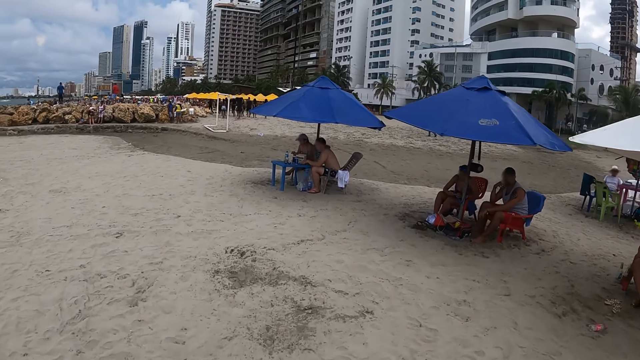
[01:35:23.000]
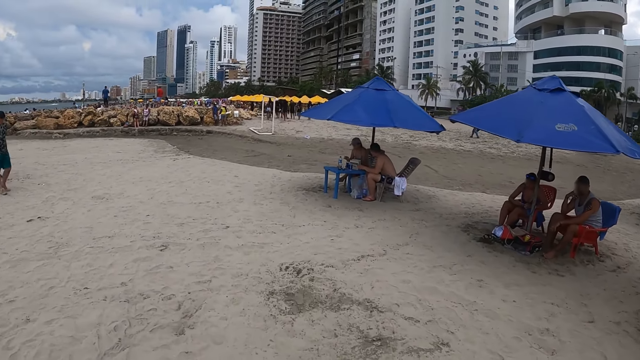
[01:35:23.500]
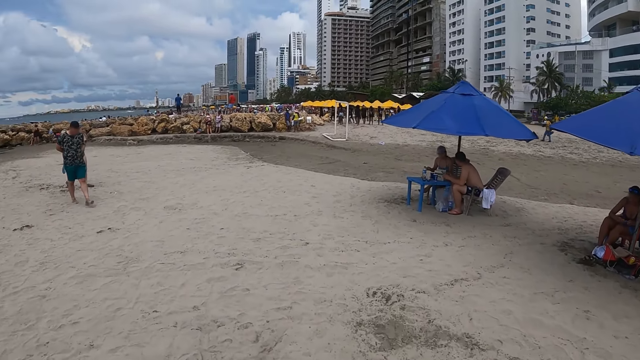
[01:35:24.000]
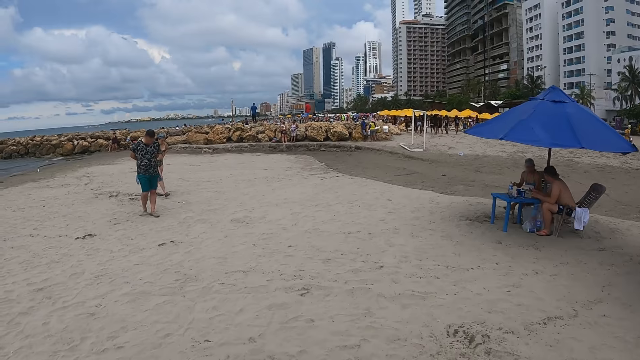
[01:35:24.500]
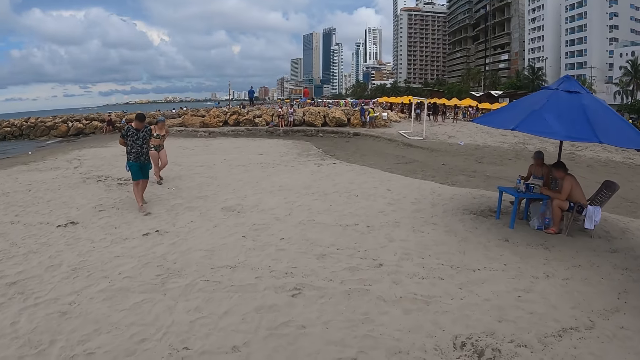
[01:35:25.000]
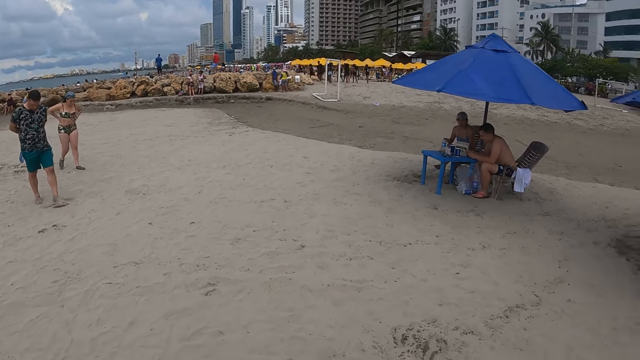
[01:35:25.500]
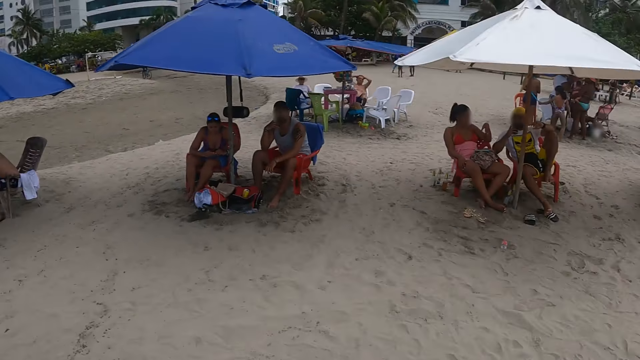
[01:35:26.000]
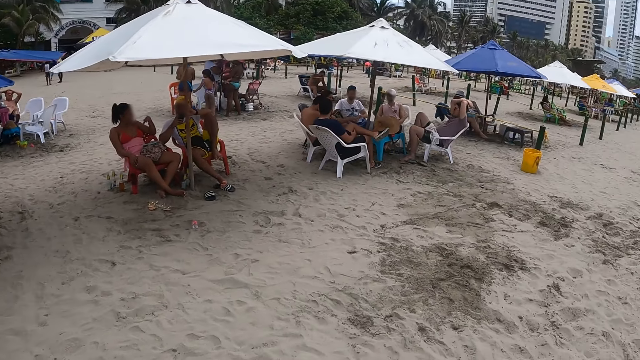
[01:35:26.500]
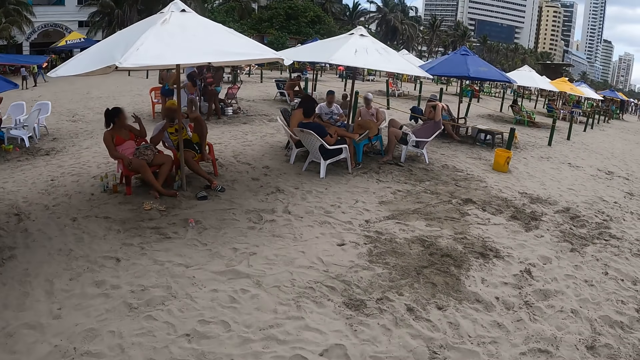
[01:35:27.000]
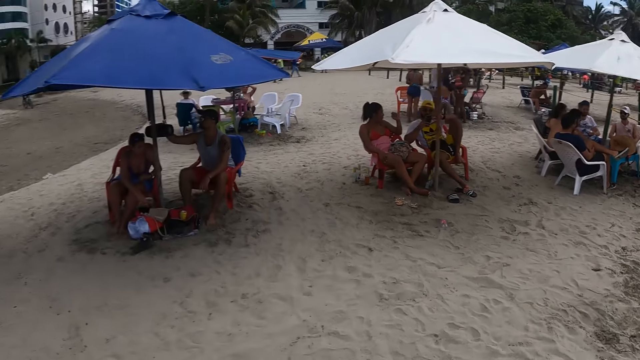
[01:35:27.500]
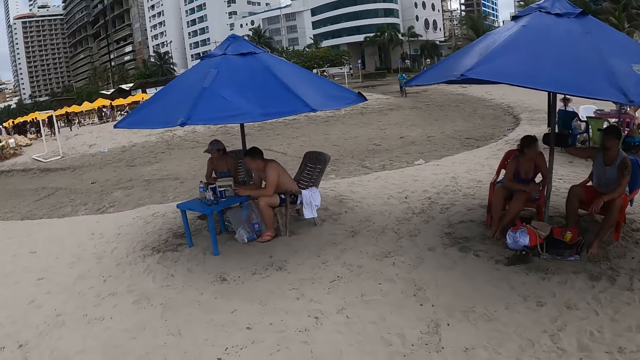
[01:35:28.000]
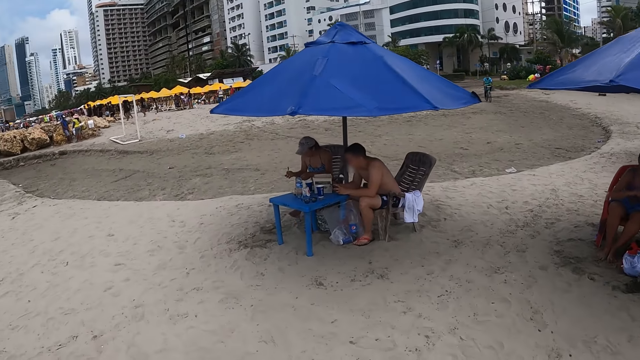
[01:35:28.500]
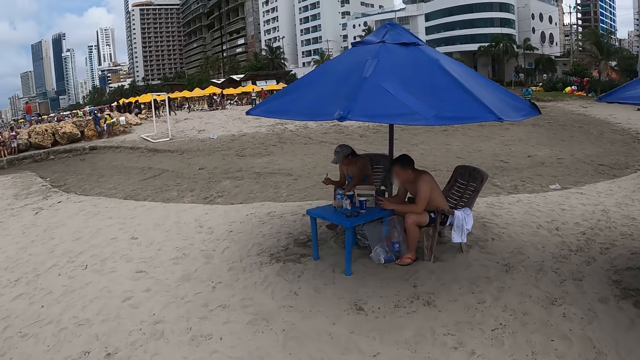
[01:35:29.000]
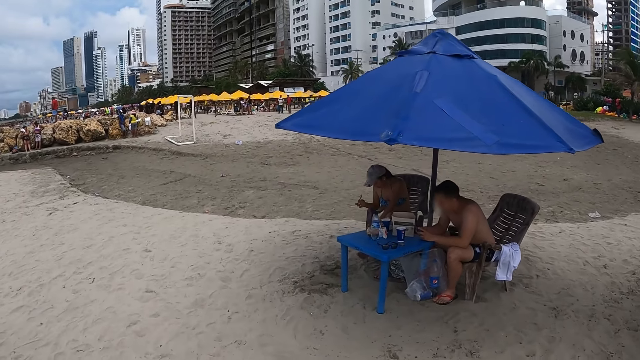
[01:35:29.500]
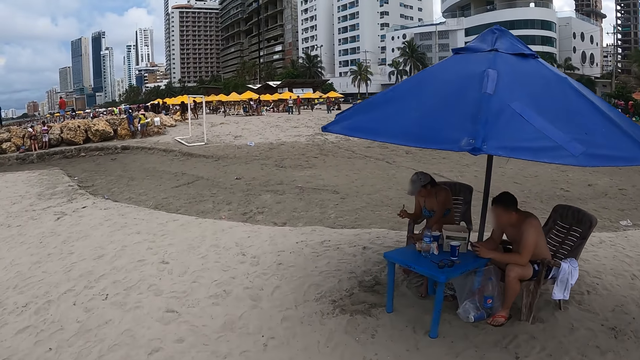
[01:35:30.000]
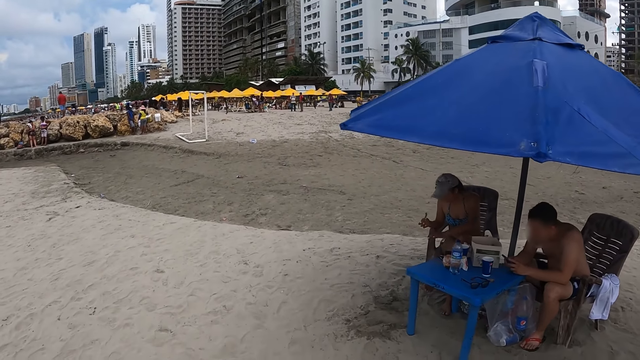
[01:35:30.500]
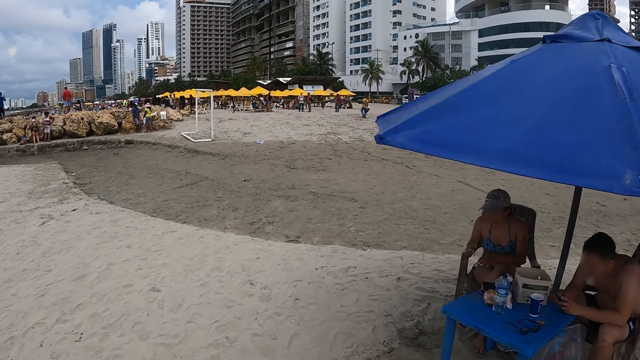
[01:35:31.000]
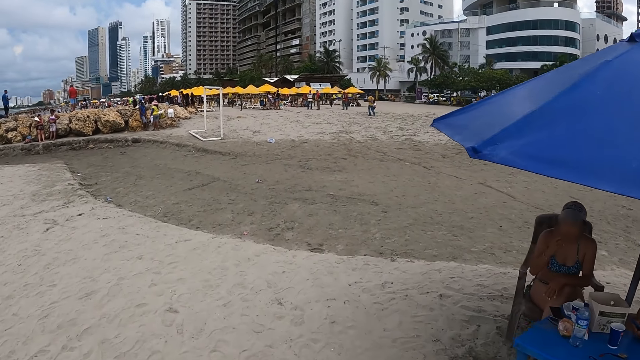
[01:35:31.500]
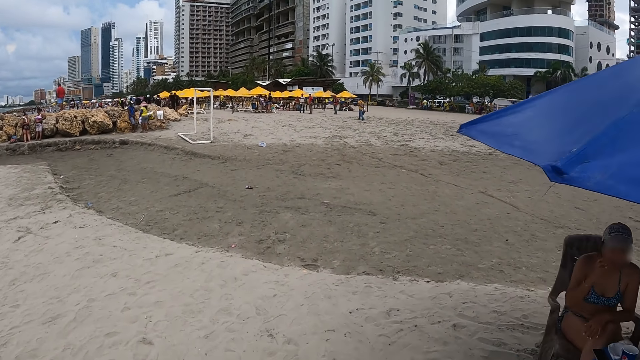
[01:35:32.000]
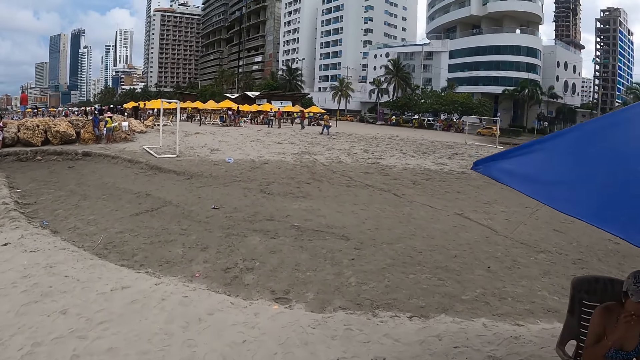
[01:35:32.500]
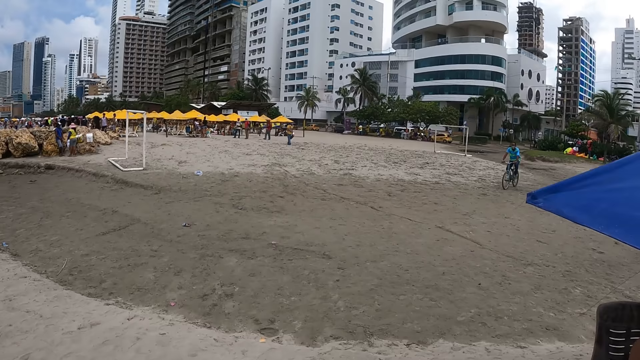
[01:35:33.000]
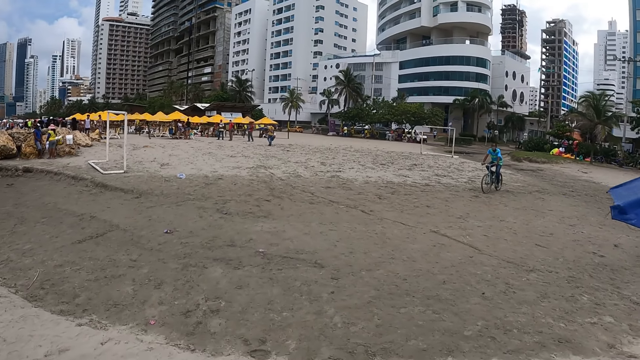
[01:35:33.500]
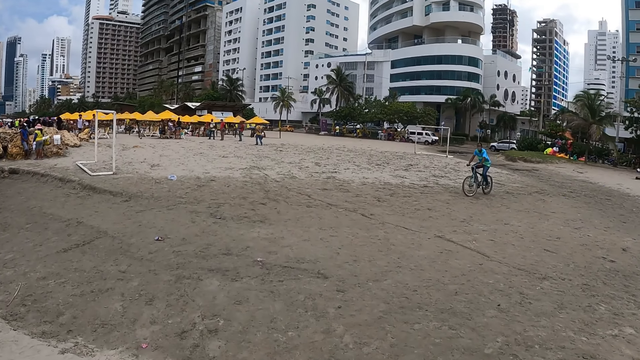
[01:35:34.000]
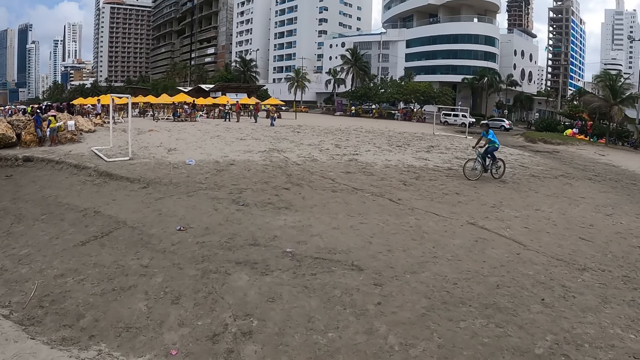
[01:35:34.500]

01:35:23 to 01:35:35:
The camera wearer looks around. They turn around. They walk along the beach.

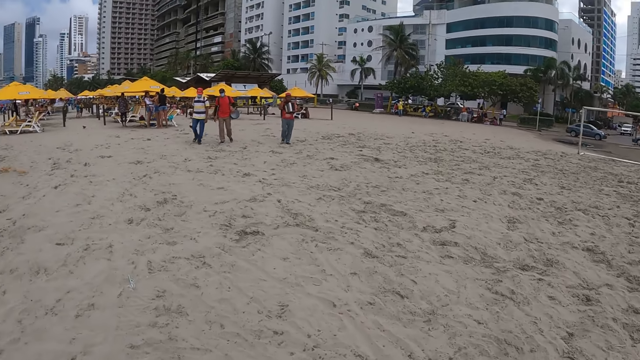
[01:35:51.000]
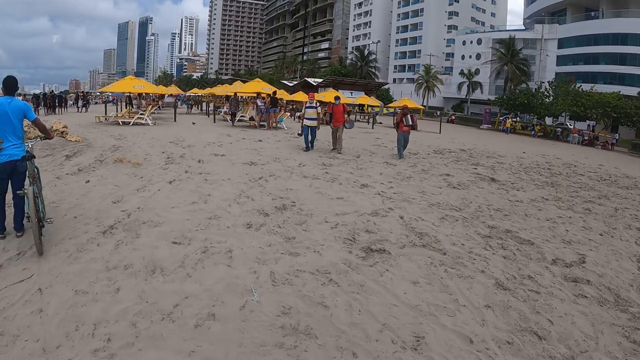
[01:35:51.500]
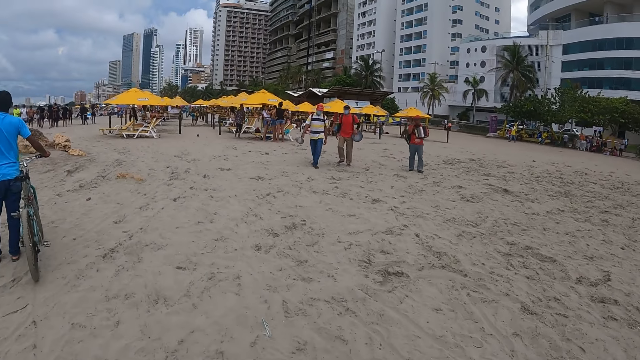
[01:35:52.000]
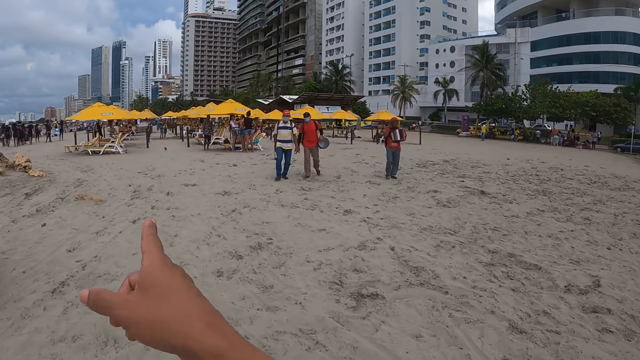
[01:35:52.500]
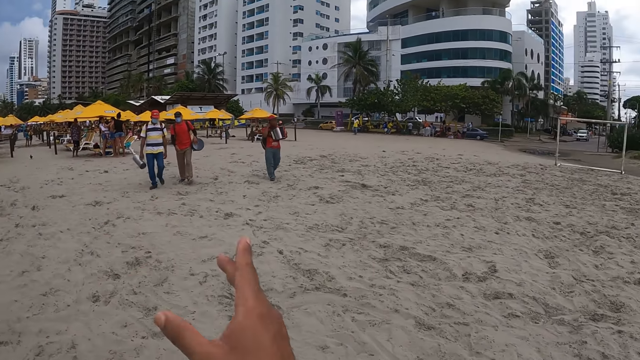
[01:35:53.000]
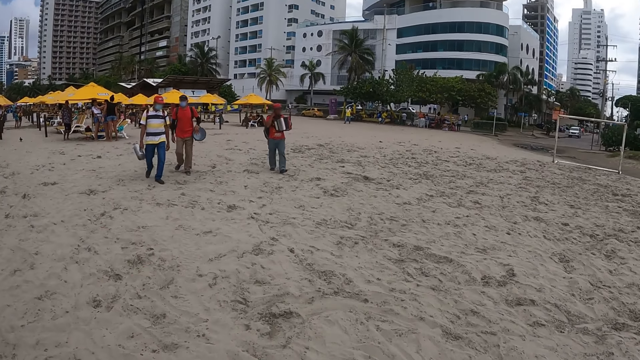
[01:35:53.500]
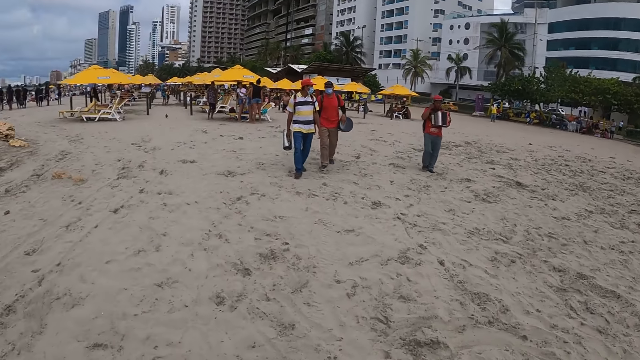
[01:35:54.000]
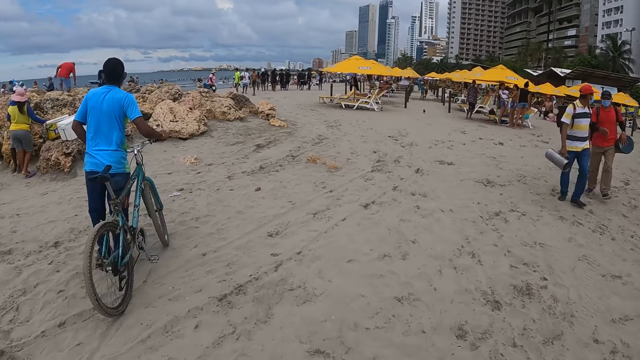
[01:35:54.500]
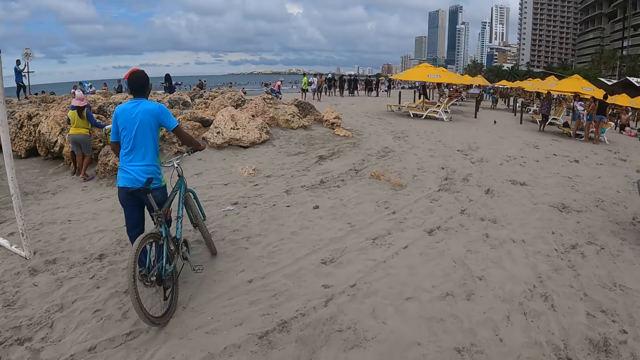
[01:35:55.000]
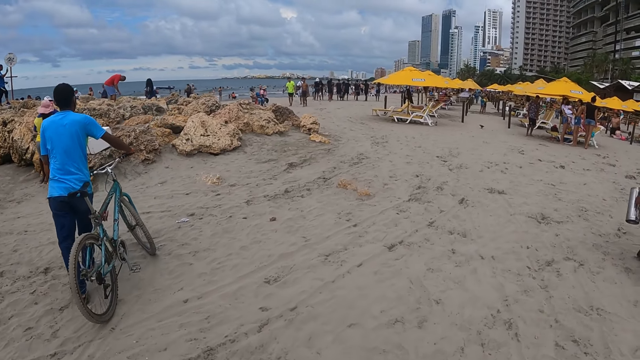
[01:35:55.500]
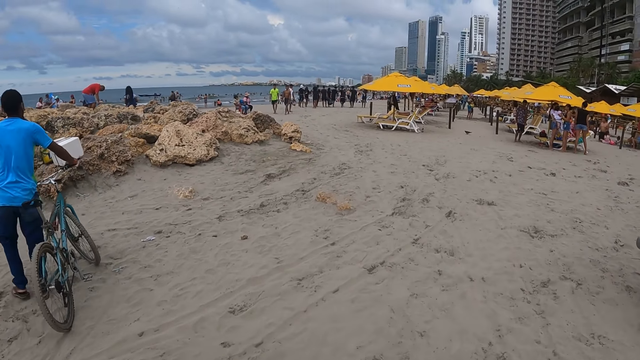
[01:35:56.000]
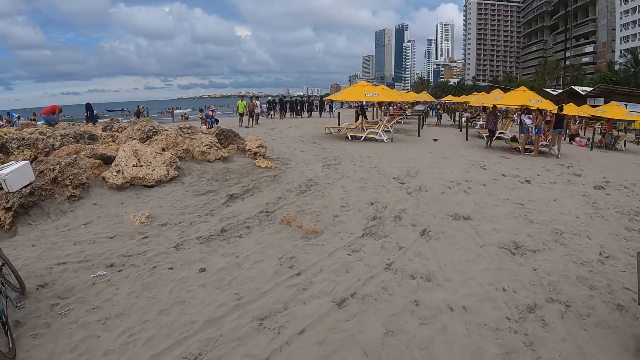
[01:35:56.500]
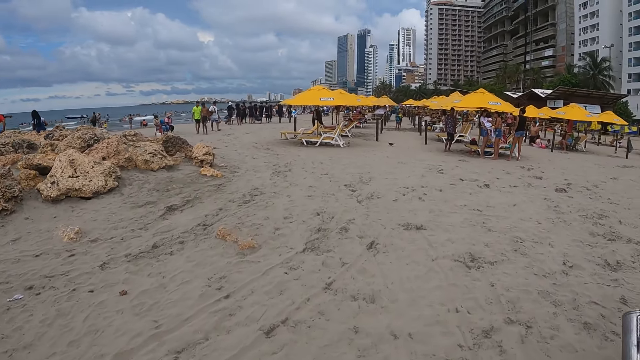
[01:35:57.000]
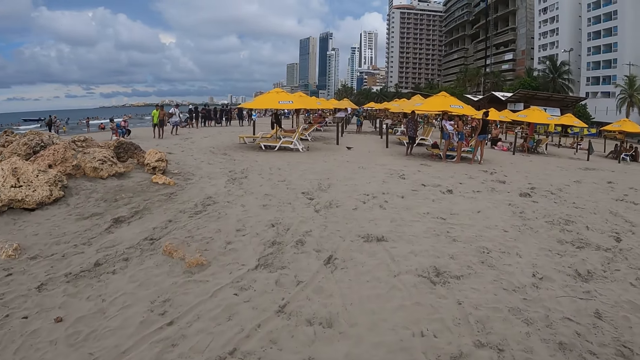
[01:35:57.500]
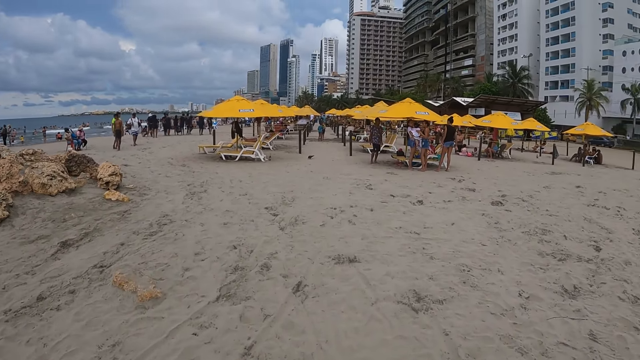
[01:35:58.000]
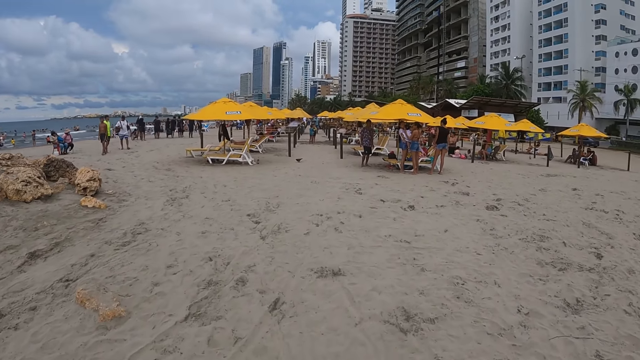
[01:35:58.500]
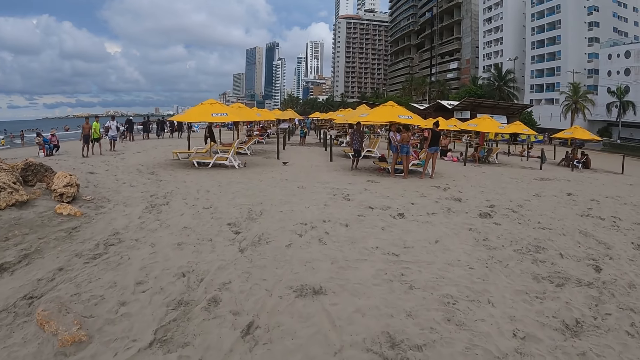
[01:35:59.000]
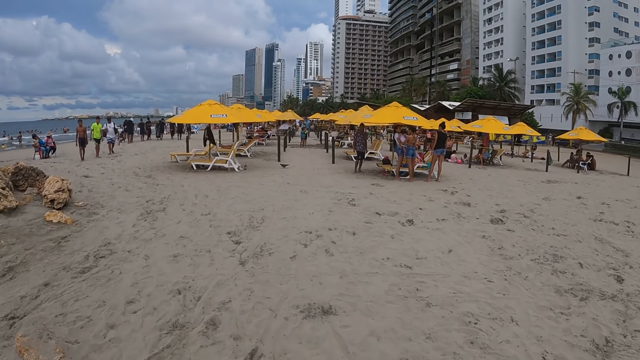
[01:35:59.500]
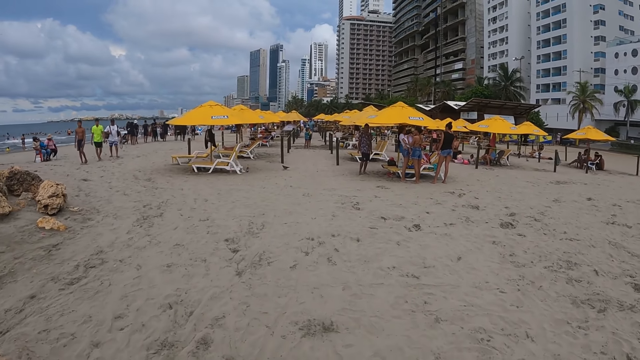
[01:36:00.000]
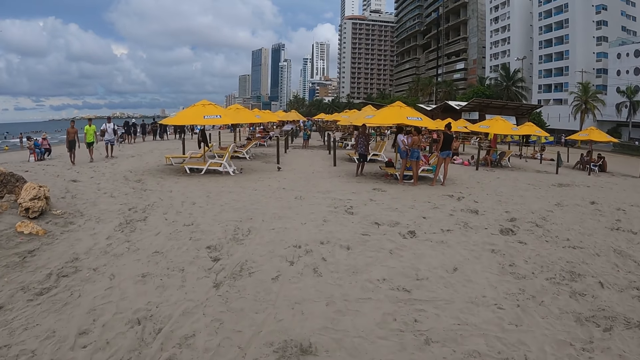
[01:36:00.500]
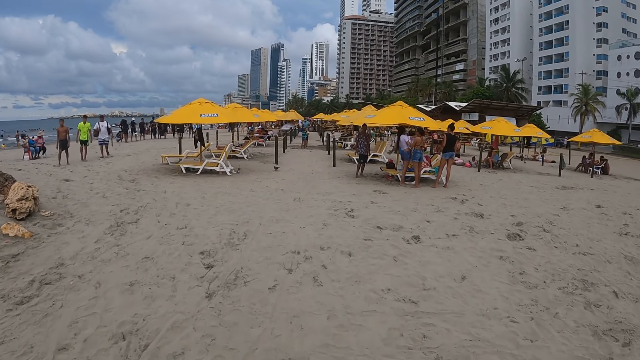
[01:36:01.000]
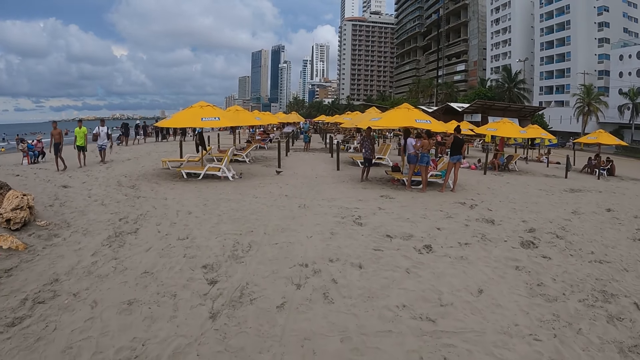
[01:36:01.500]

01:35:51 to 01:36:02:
The camera wearer moves the hand. She points with her finger. She walks along the beach. She looks around.
